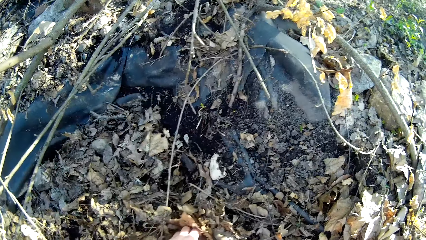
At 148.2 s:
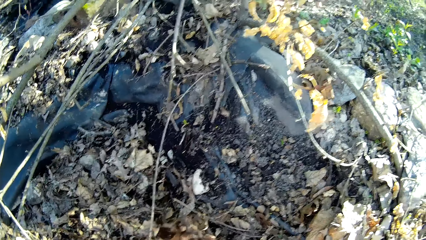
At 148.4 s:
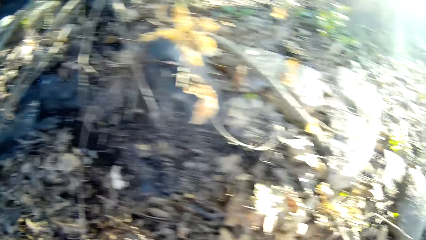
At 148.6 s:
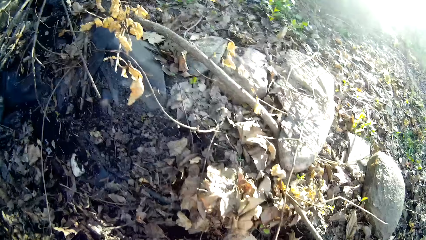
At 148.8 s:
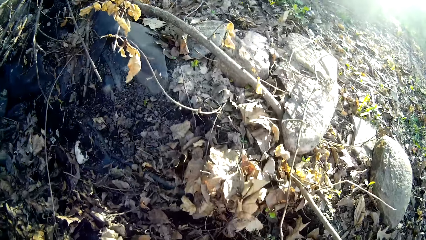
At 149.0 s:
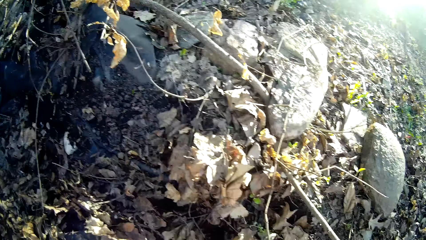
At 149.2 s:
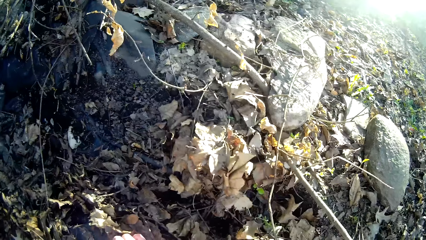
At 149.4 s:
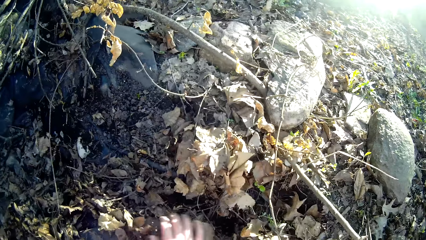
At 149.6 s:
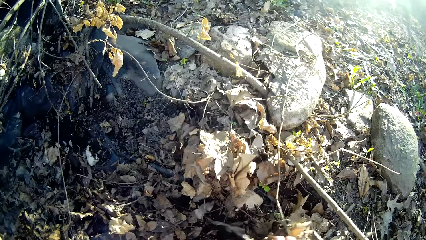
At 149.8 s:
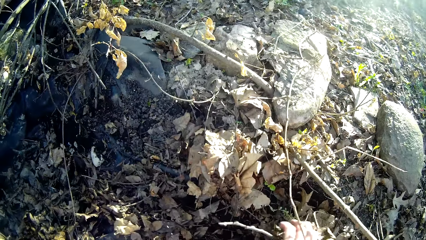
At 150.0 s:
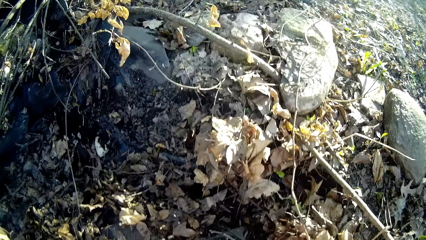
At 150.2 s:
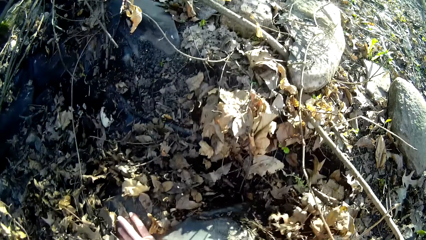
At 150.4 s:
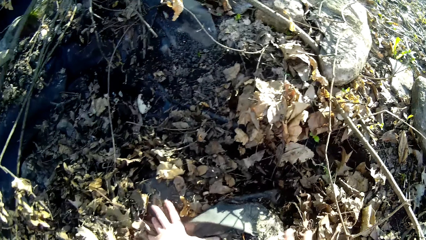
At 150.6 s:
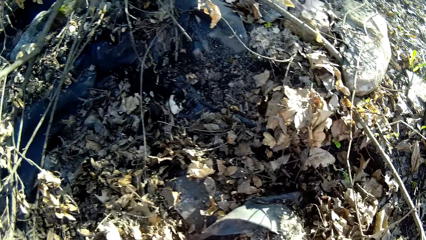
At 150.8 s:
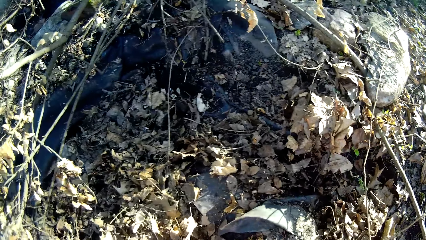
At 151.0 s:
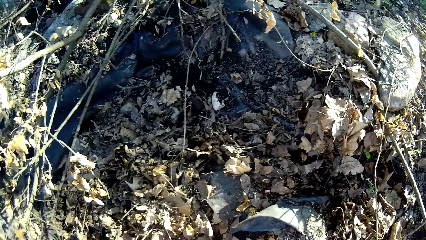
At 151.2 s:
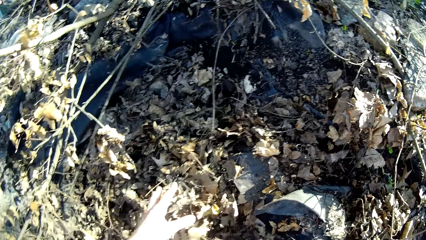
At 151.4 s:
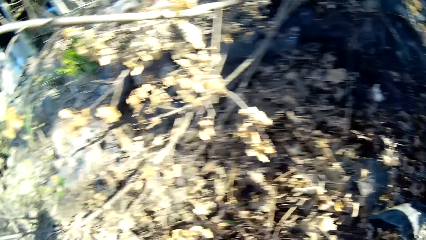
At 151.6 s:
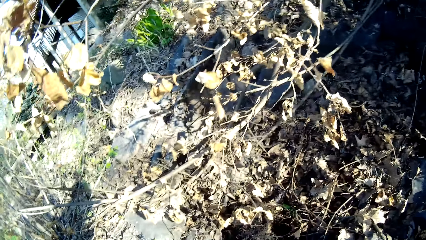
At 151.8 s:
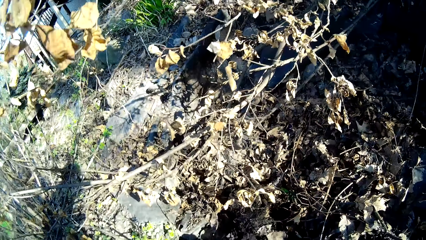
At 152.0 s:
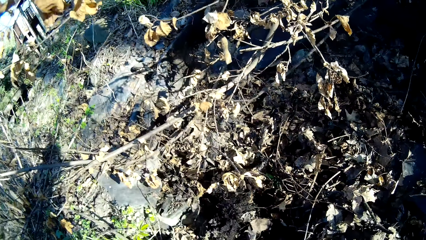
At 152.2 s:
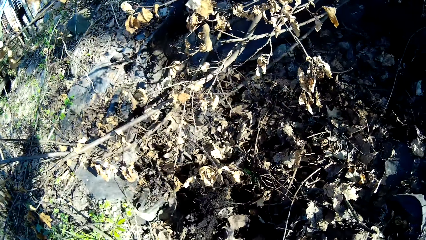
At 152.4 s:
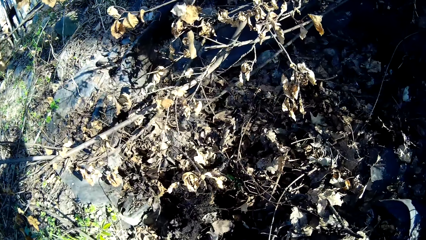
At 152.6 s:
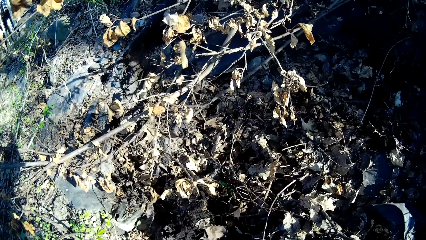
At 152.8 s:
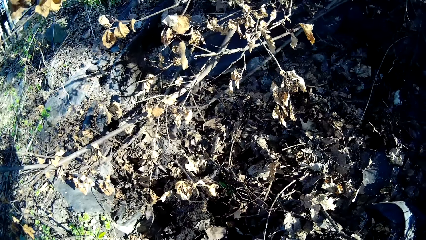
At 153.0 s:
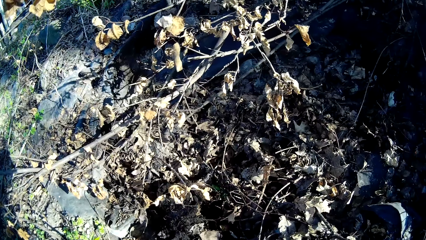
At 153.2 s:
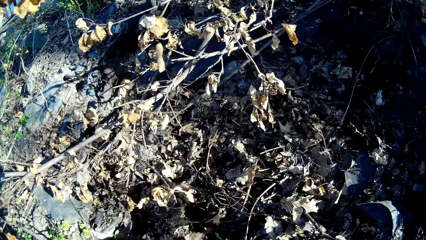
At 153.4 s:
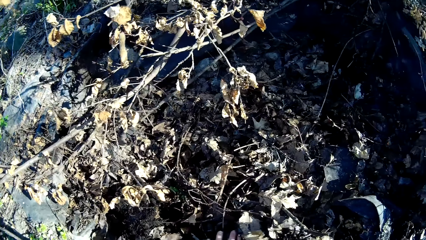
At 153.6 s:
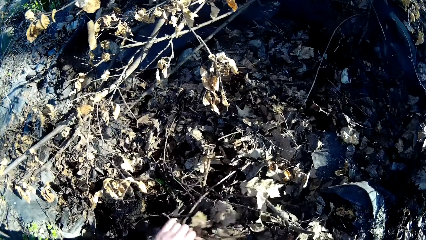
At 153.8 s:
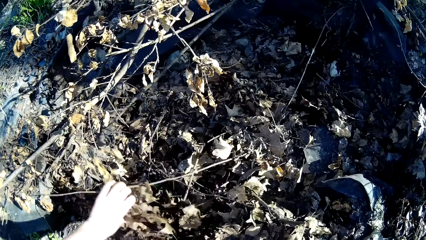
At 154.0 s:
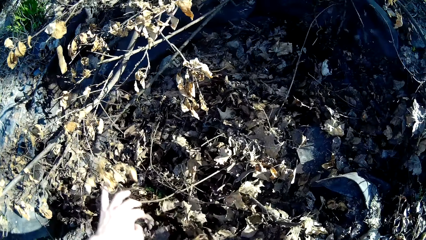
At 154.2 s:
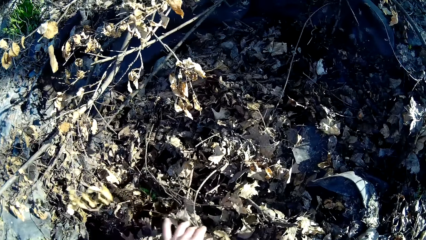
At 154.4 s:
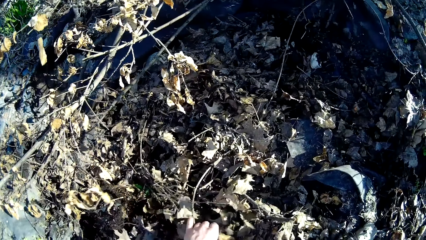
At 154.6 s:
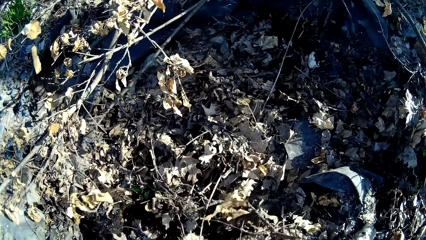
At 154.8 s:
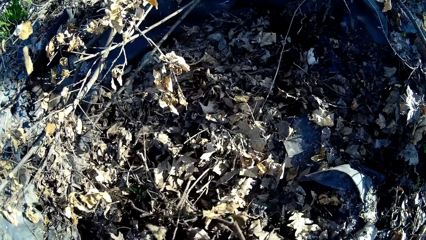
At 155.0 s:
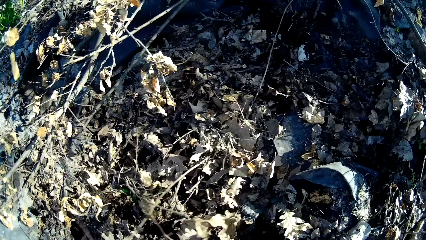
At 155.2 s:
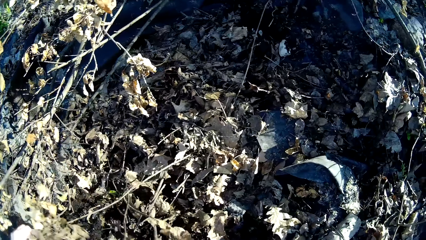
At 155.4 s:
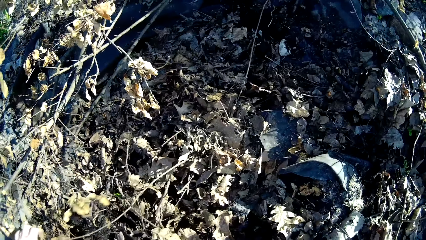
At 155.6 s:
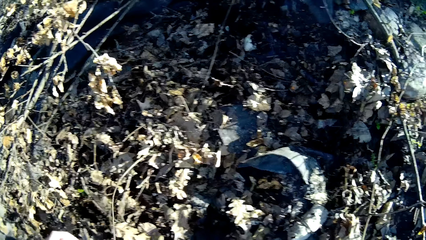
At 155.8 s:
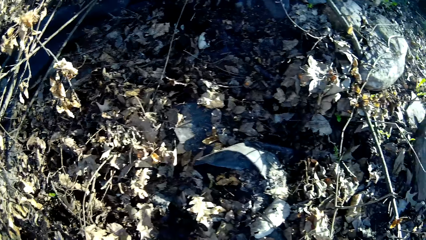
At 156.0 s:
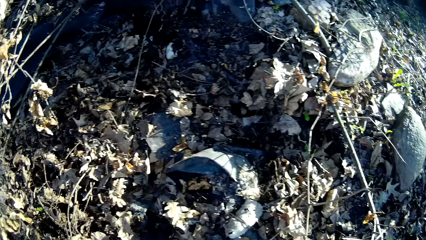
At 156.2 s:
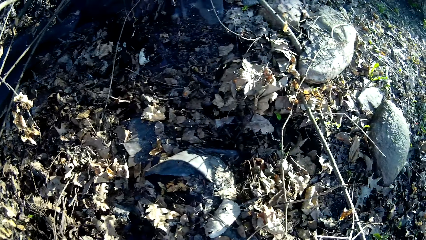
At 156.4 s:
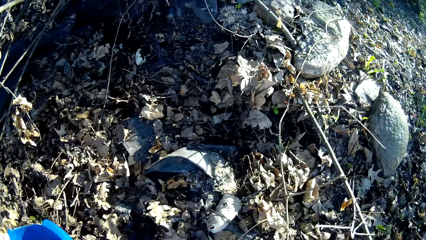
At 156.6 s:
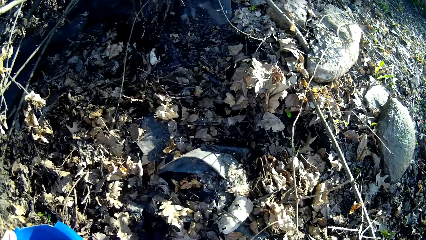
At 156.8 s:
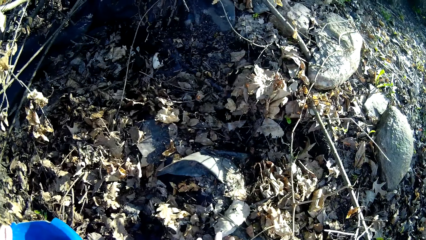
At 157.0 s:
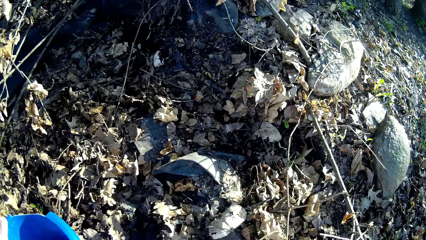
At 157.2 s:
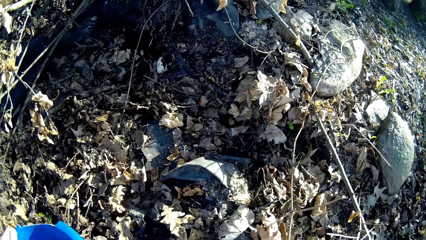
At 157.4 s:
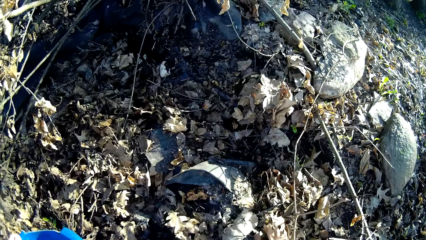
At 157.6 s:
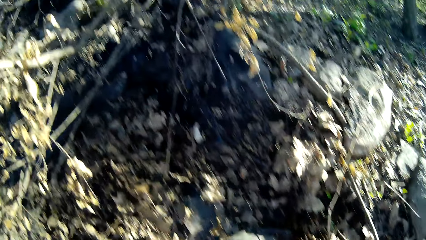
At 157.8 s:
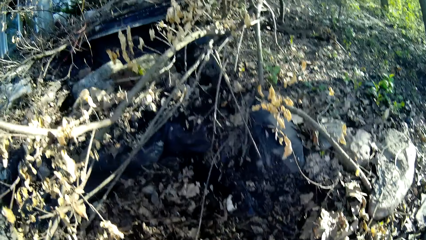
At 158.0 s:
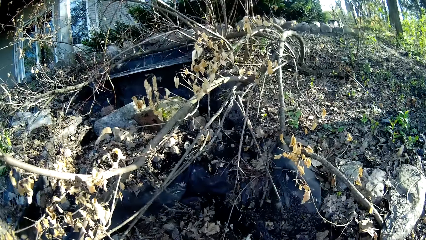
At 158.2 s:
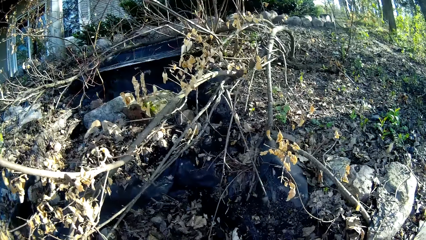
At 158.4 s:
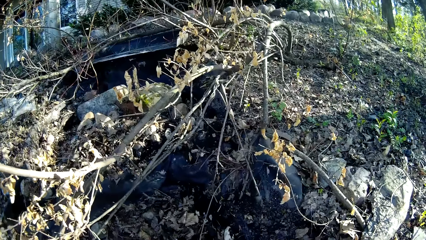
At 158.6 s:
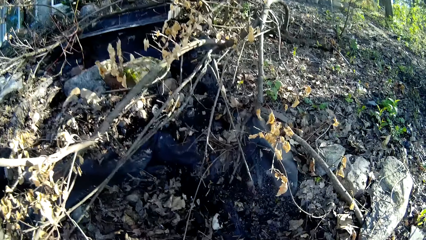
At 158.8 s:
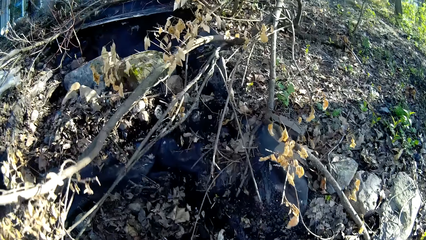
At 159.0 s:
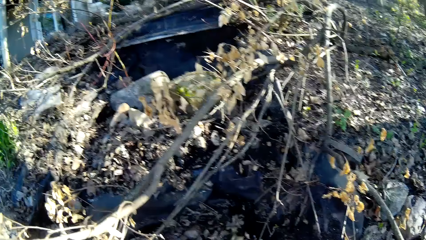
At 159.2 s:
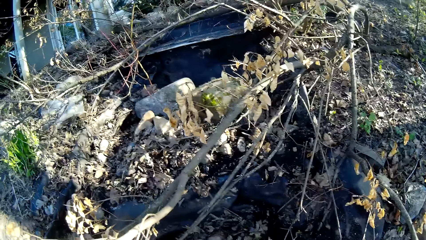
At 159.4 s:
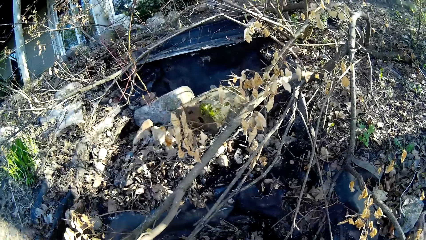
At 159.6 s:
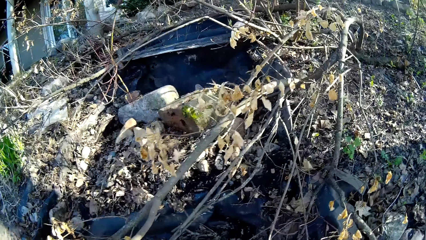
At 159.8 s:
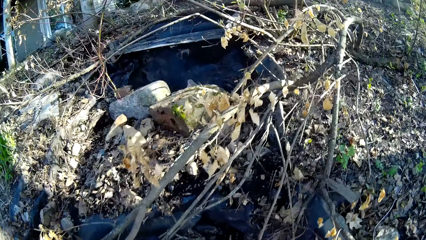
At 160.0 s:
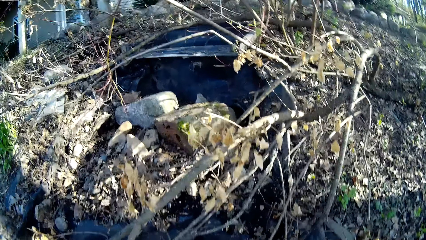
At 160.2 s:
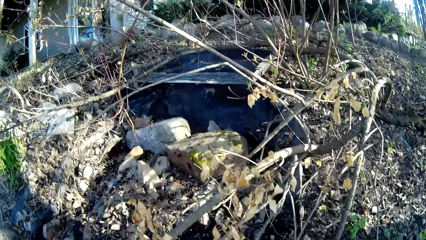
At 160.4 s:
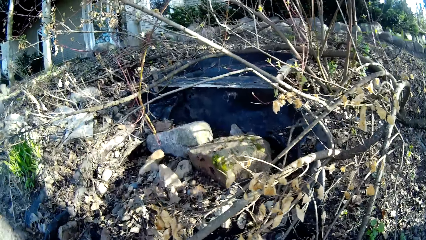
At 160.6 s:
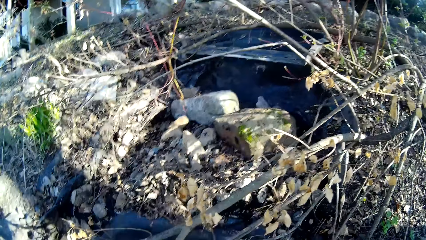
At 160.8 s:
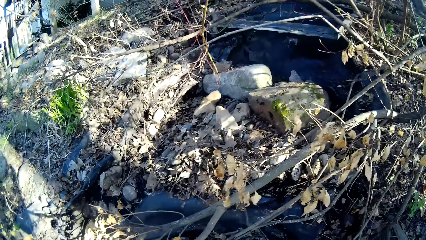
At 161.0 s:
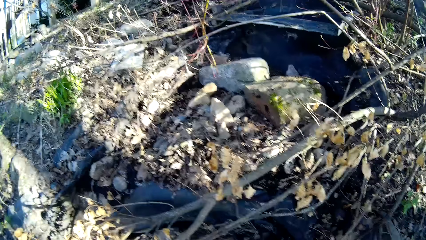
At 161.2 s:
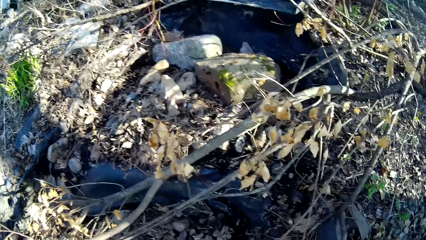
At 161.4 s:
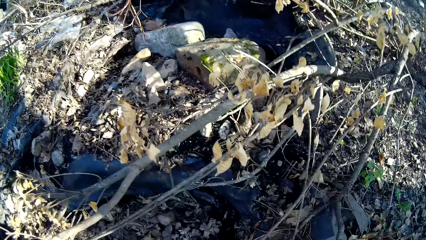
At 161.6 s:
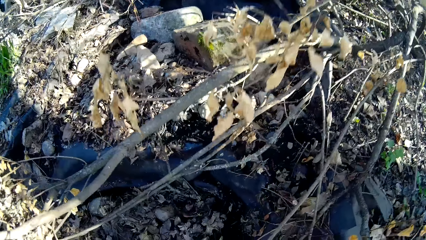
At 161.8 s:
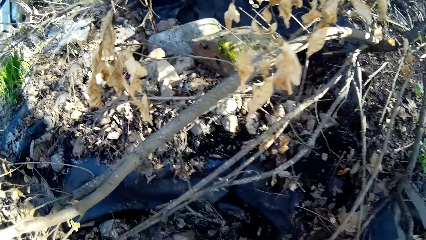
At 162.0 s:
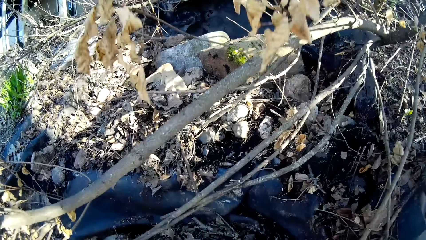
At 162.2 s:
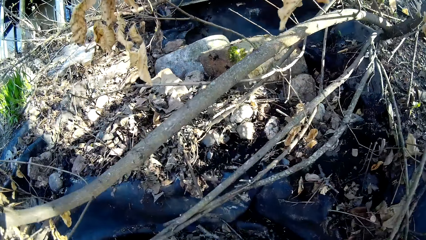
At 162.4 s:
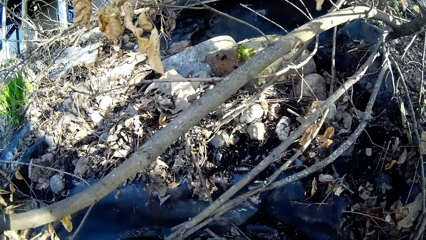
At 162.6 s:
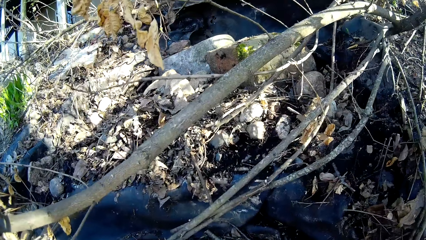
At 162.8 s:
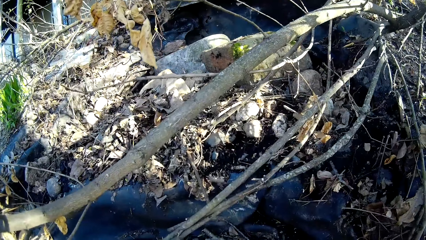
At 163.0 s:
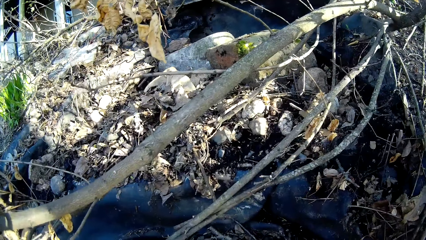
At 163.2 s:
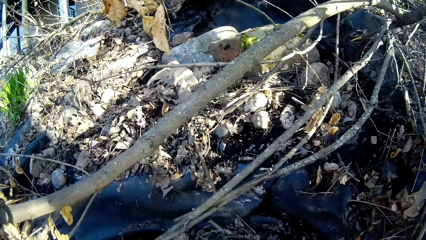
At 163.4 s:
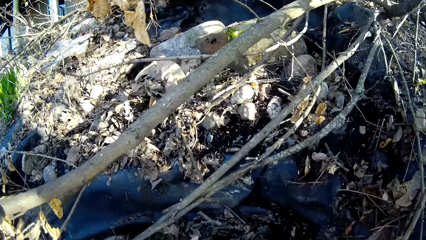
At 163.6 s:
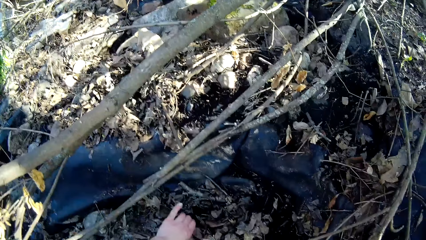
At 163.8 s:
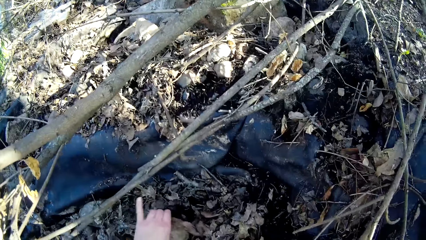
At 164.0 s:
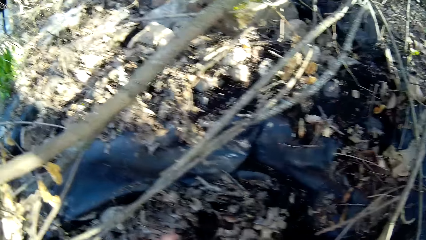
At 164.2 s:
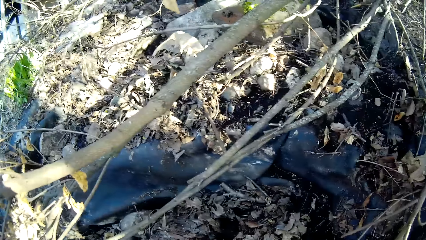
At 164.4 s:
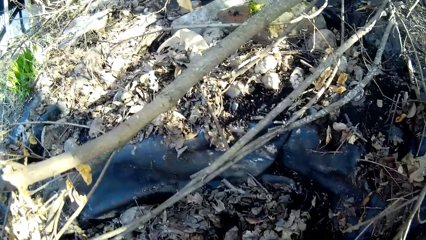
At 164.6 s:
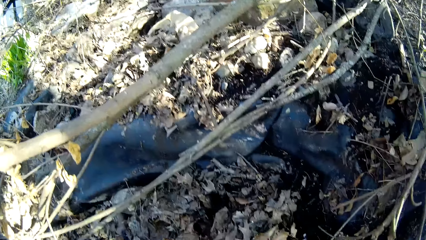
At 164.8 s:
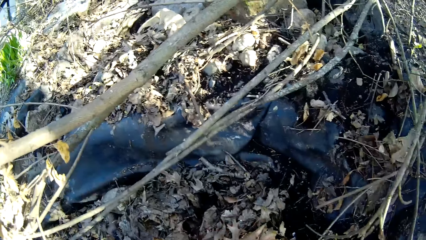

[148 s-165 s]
The camera wearer drops the bucket on the floor with her left hand.
